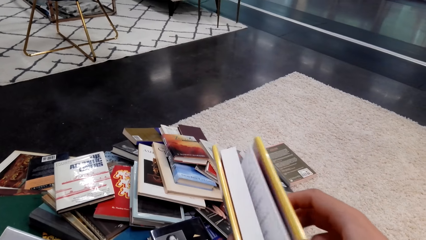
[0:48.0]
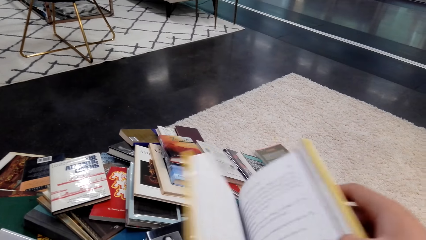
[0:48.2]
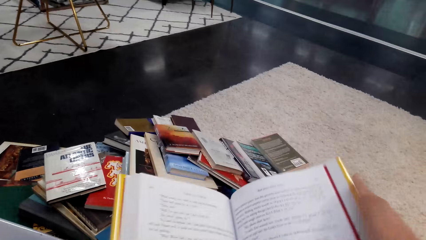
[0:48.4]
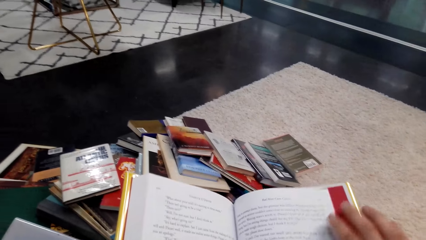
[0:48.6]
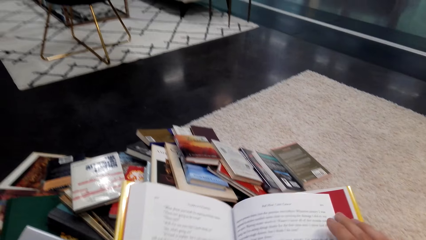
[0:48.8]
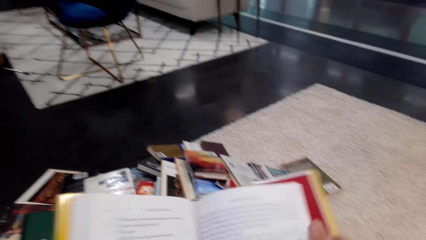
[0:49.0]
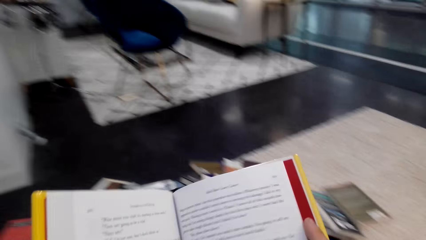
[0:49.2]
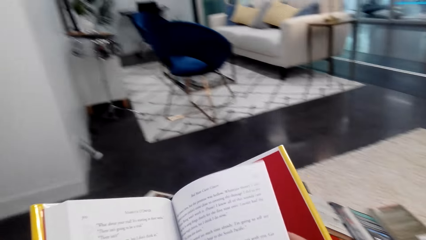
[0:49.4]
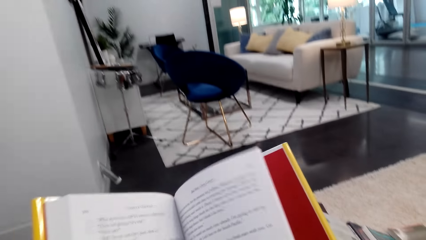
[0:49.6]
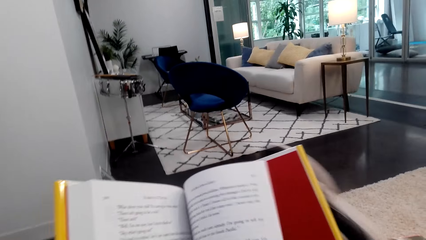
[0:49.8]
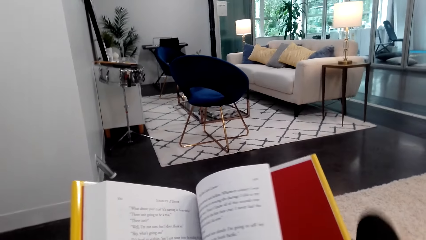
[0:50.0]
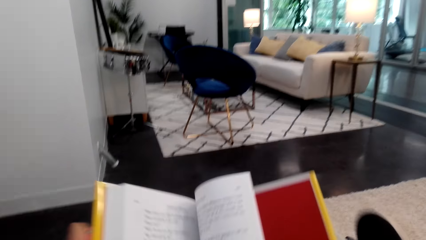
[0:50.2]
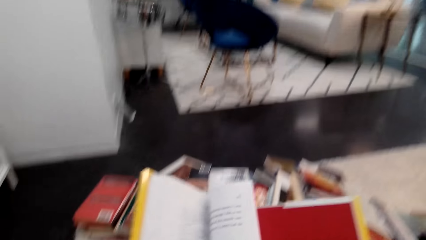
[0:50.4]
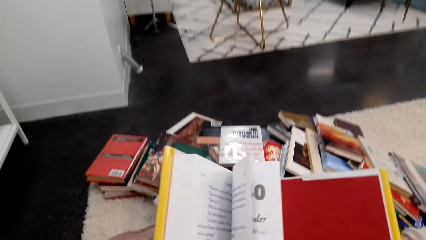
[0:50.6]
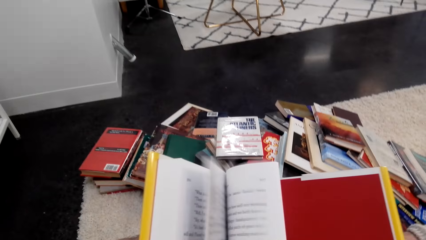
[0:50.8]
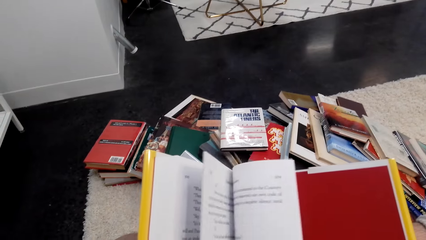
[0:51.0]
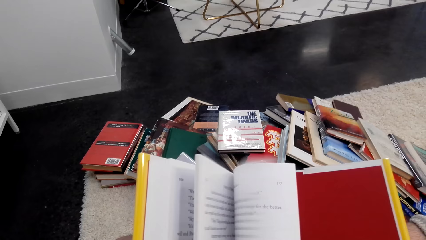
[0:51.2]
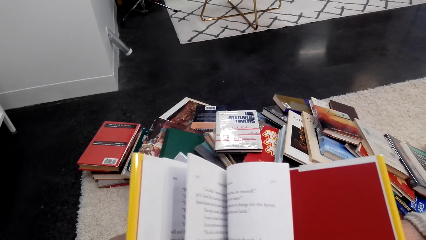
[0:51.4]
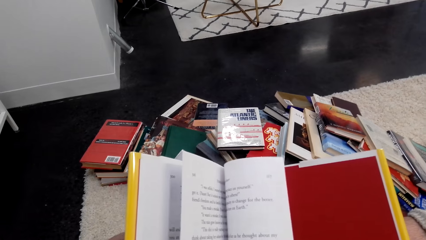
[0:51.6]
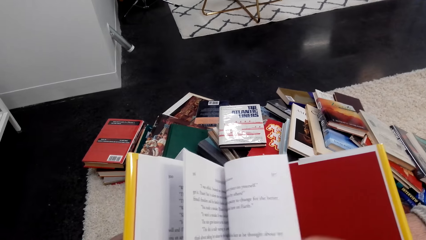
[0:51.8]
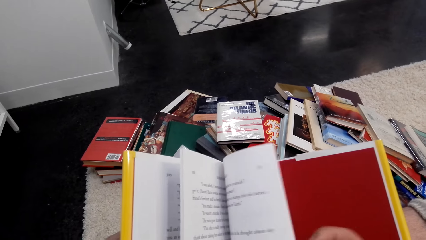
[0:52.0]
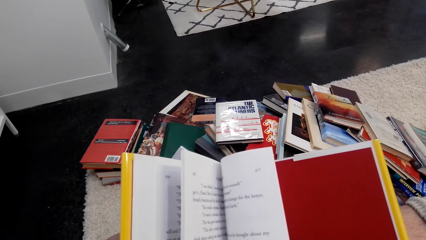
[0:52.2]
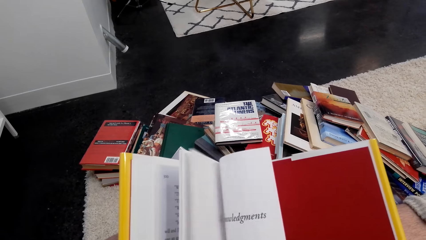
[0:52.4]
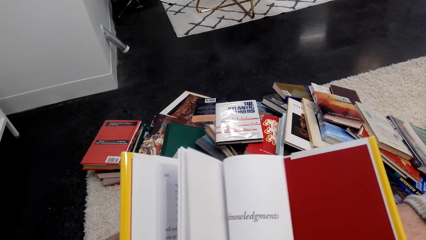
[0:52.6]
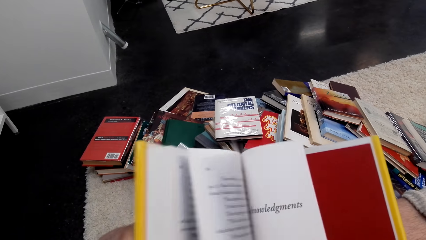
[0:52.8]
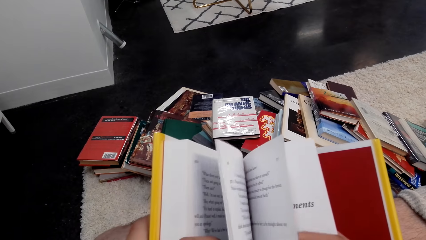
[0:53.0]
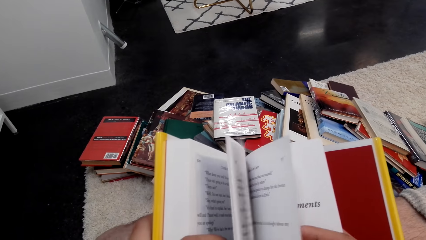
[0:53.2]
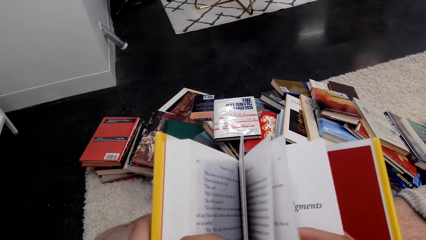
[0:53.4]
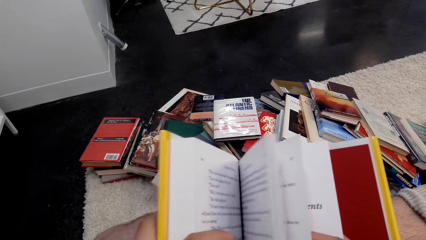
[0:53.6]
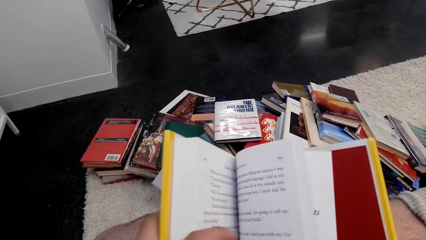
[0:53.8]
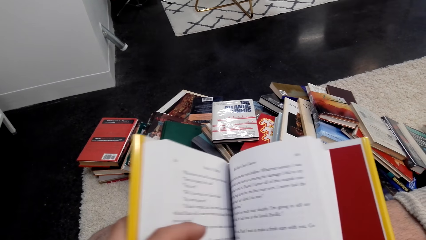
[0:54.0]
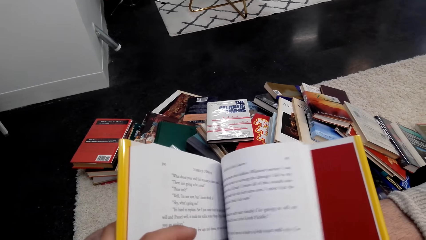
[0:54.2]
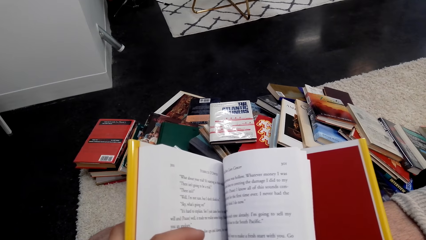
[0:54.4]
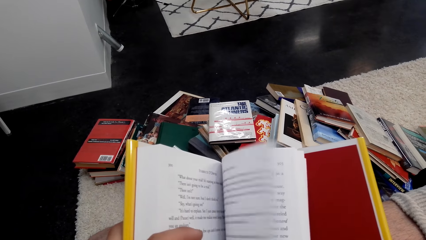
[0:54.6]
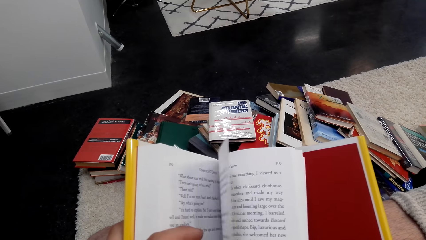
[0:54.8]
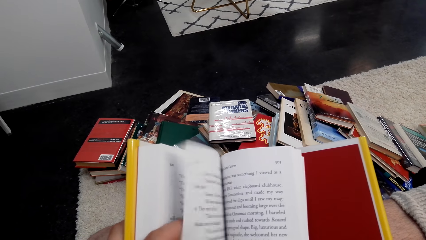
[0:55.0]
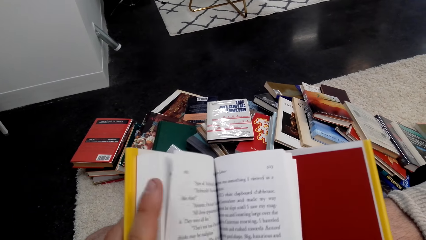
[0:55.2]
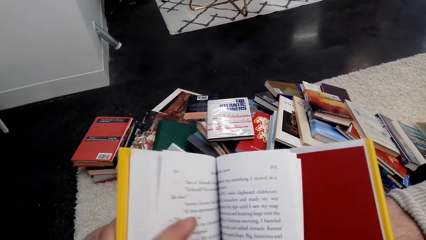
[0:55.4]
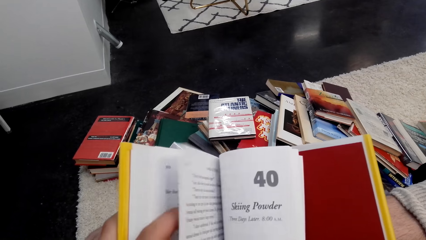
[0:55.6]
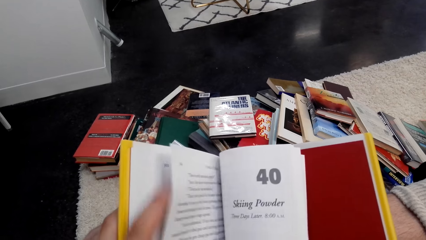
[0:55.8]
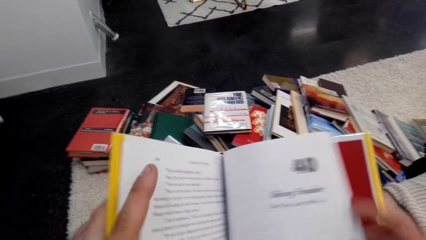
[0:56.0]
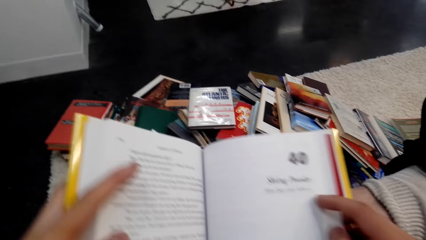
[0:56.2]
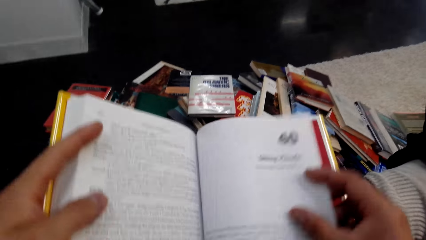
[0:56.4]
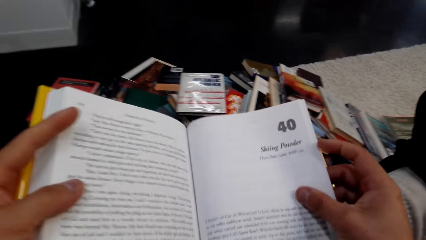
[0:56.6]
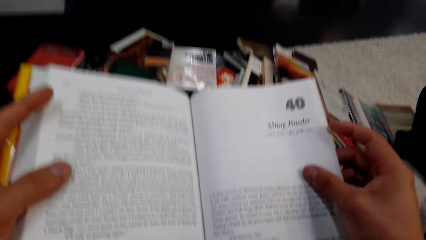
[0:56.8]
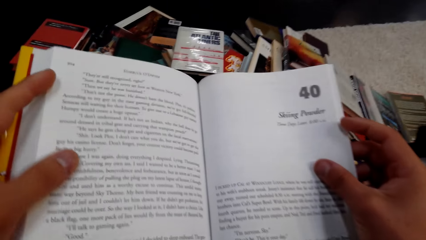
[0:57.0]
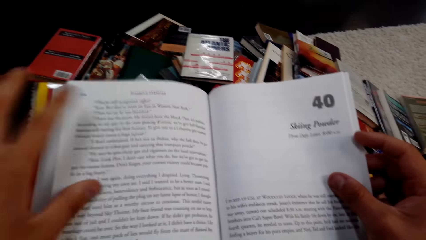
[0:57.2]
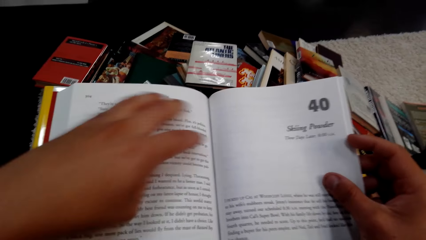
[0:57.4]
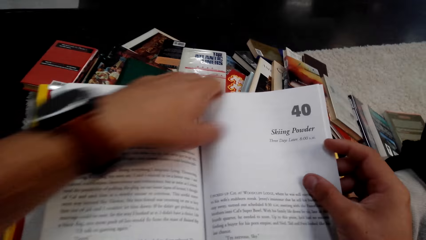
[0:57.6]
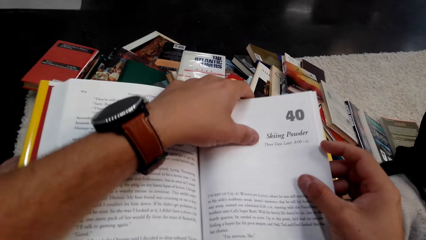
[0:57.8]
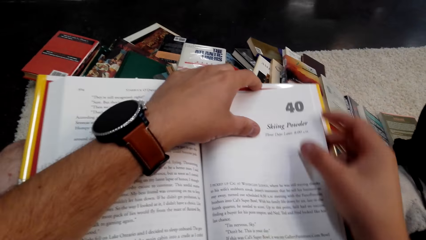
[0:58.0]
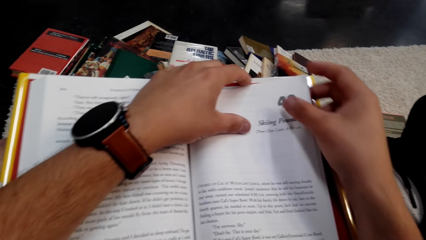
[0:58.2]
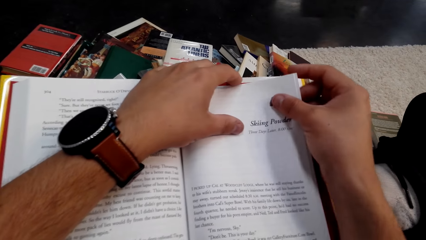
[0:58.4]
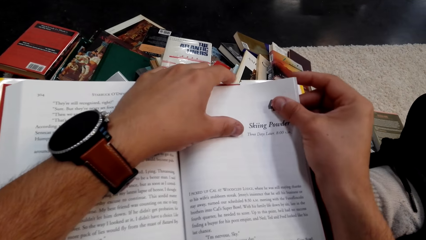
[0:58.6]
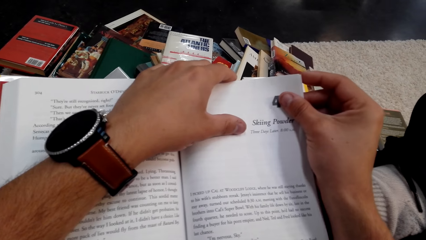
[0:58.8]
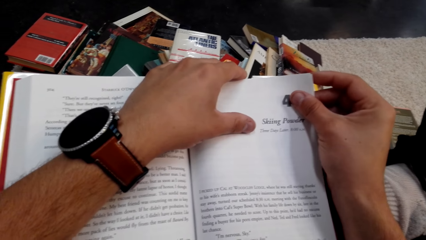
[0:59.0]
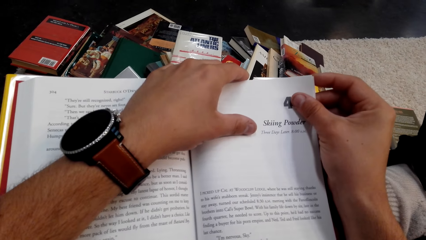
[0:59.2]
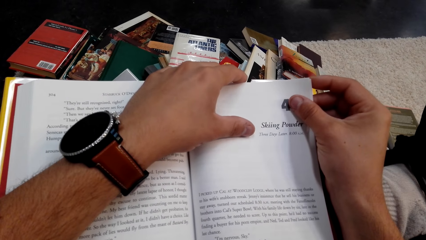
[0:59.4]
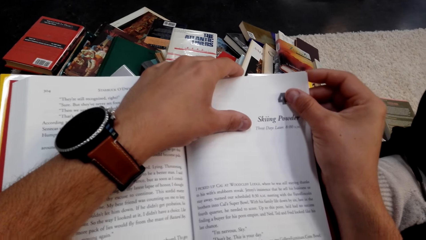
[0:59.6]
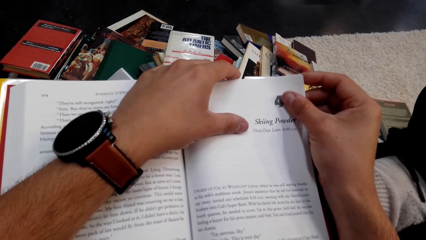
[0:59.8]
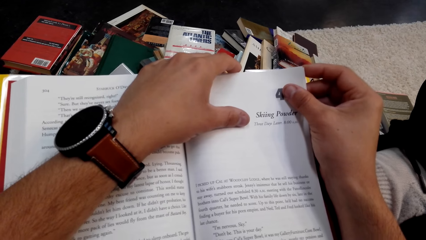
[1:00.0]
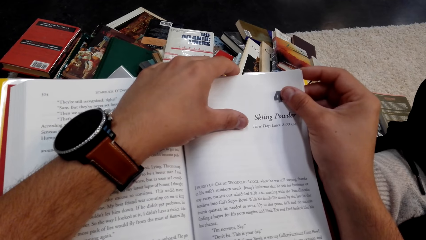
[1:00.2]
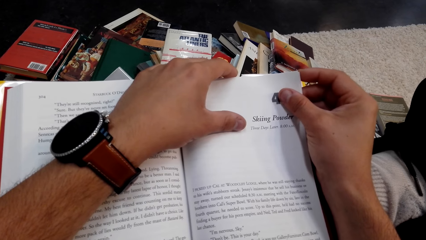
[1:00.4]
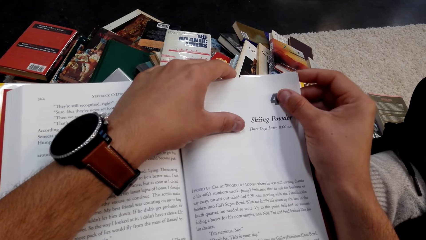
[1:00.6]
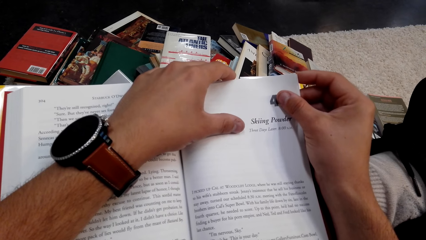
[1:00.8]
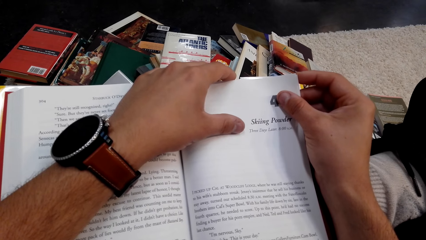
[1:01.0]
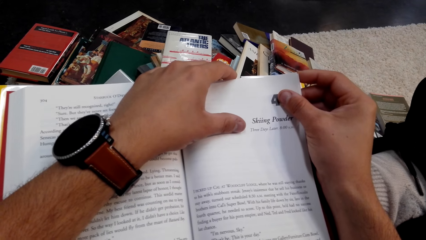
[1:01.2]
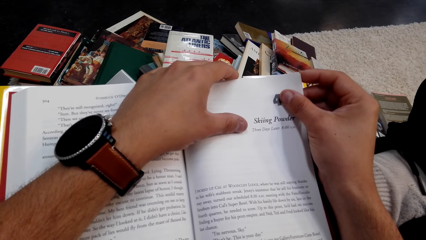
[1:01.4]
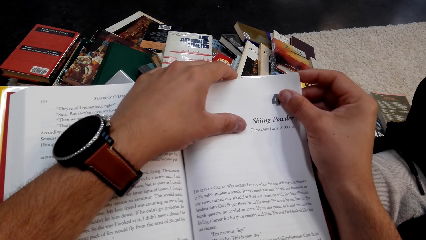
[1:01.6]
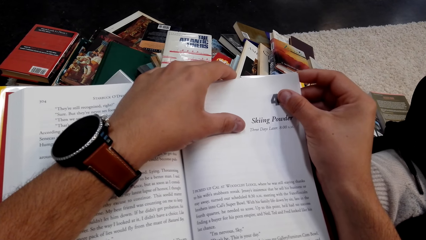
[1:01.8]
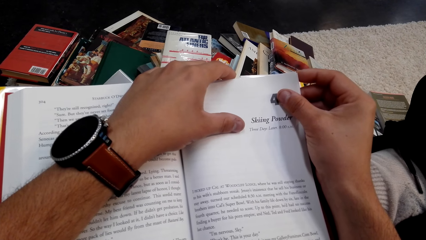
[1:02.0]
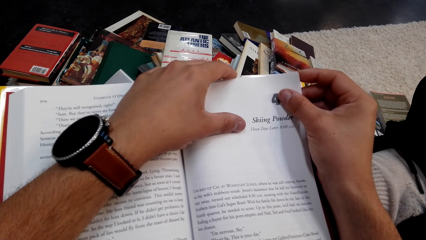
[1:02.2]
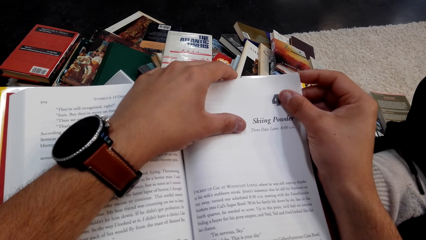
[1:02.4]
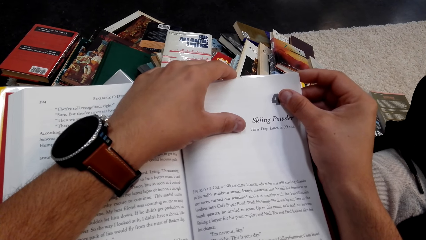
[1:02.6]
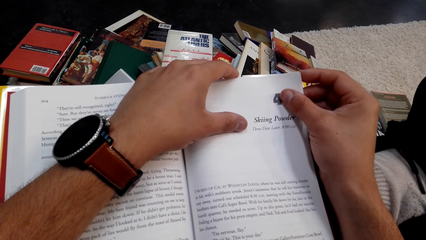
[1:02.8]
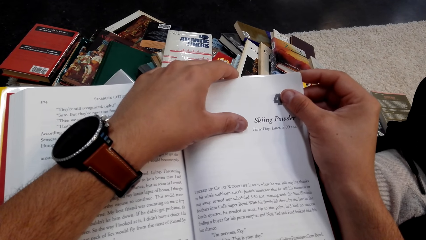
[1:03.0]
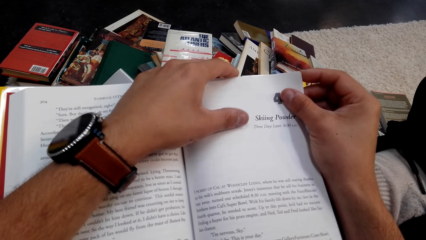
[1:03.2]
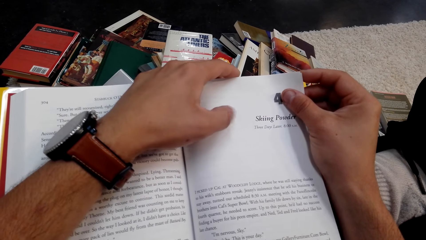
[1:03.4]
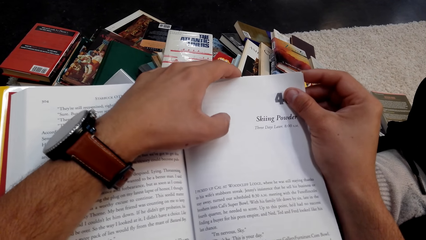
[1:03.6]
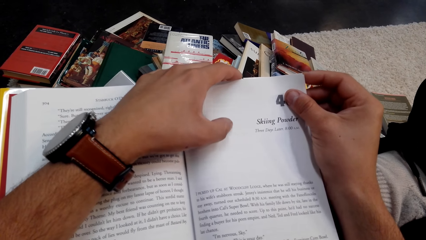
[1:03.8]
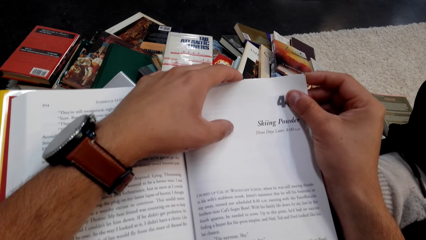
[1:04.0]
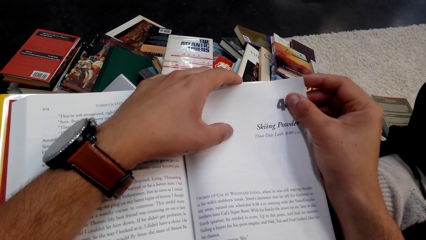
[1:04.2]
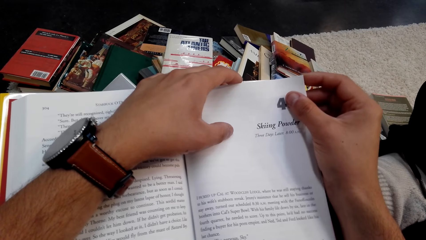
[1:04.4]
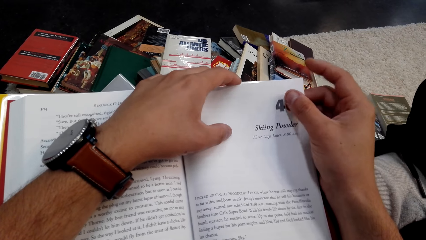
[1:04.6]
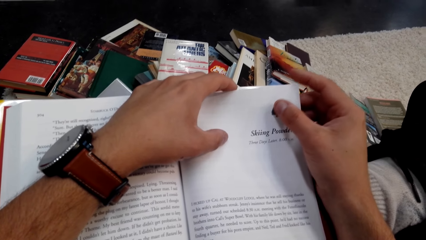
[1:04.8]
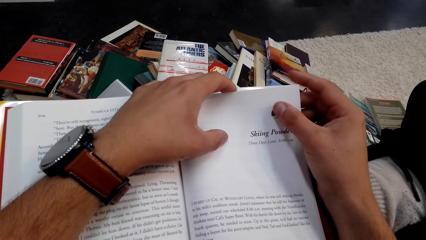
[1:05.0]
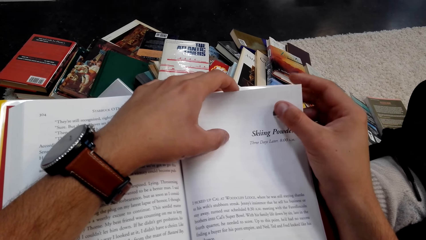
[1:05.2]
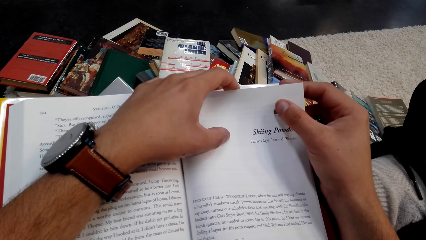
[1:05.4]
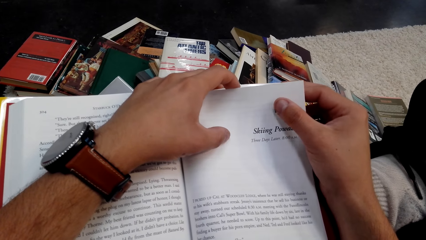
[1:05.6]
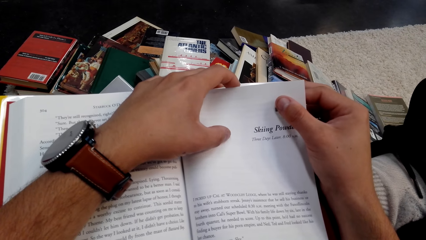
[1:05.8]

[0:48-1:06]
The camera wearer flips pages of a book. They flip pages of the book again. They hold the book.
